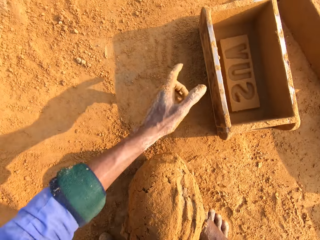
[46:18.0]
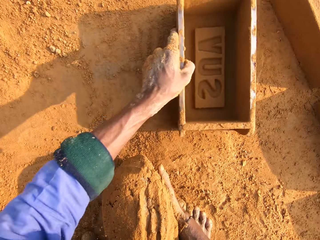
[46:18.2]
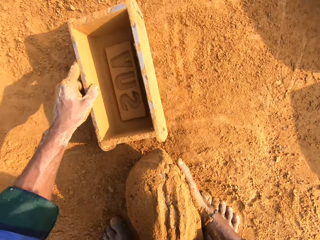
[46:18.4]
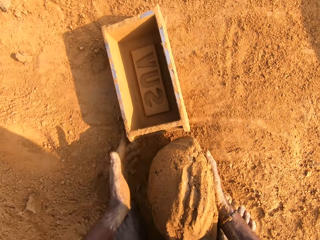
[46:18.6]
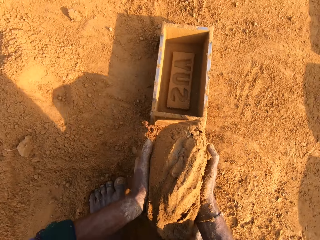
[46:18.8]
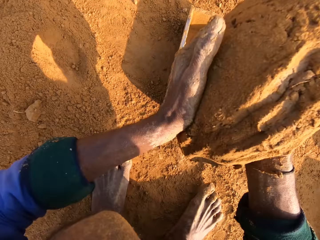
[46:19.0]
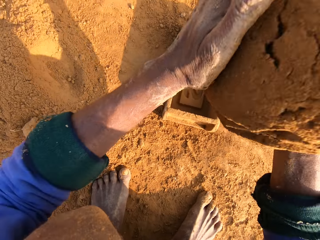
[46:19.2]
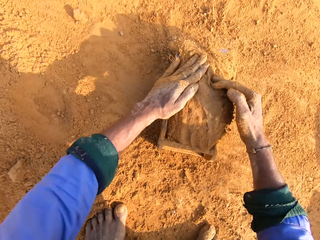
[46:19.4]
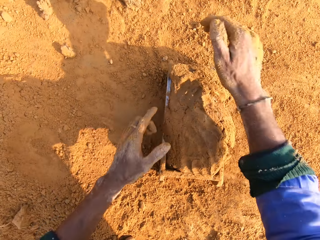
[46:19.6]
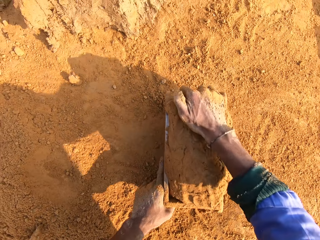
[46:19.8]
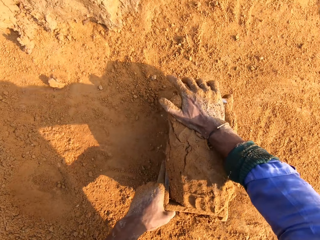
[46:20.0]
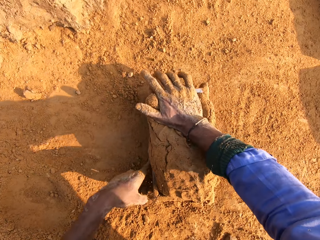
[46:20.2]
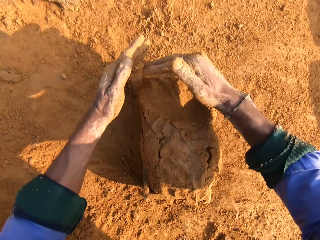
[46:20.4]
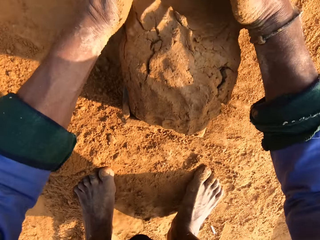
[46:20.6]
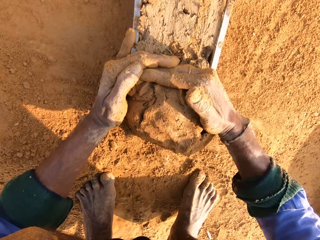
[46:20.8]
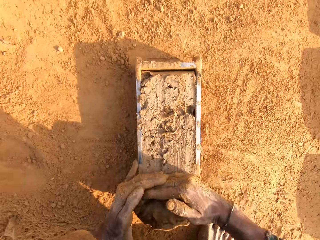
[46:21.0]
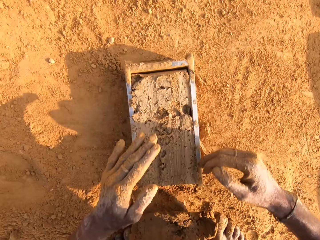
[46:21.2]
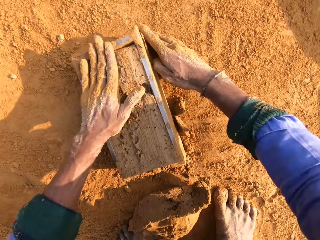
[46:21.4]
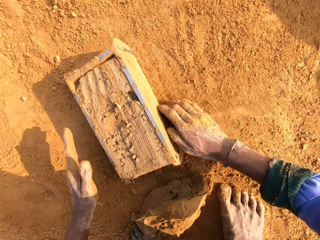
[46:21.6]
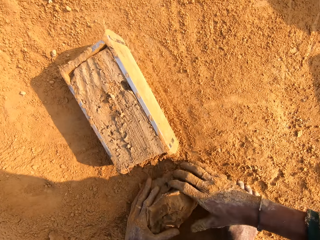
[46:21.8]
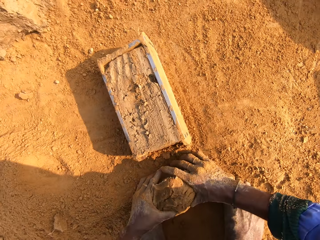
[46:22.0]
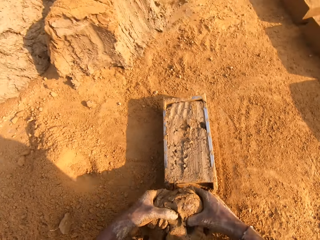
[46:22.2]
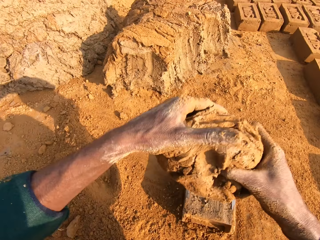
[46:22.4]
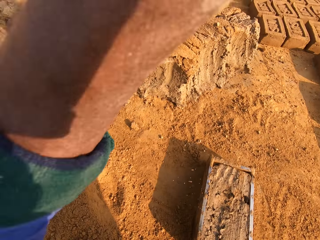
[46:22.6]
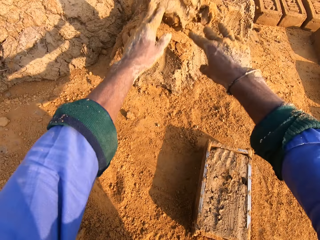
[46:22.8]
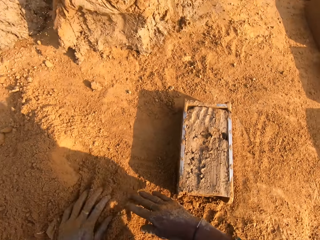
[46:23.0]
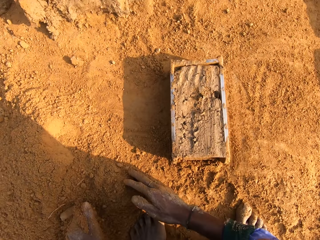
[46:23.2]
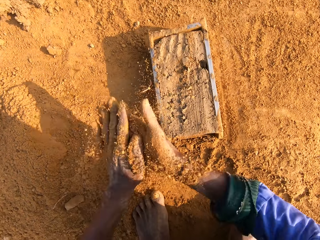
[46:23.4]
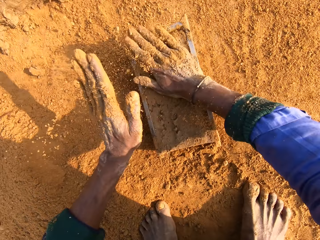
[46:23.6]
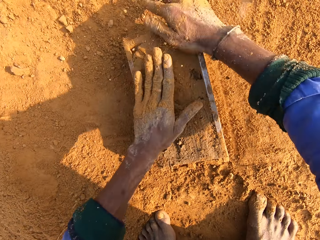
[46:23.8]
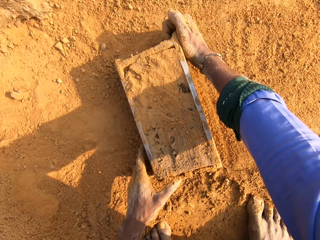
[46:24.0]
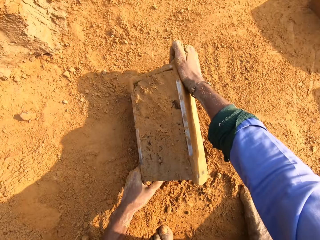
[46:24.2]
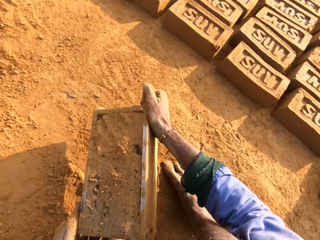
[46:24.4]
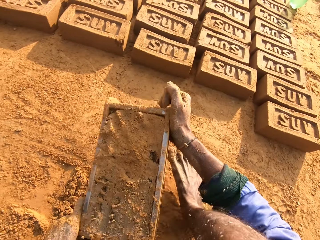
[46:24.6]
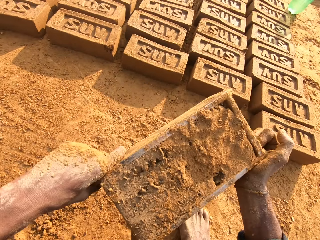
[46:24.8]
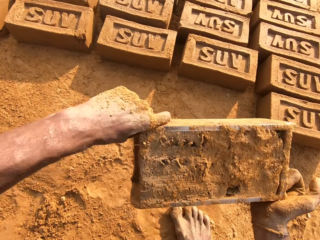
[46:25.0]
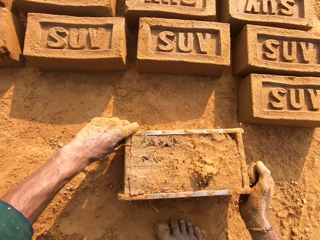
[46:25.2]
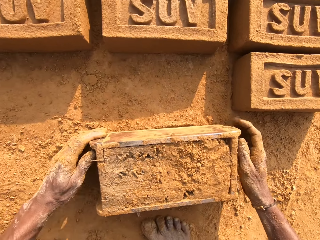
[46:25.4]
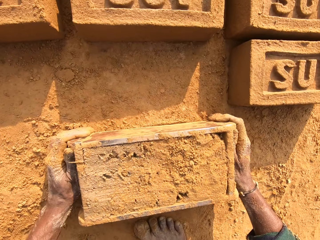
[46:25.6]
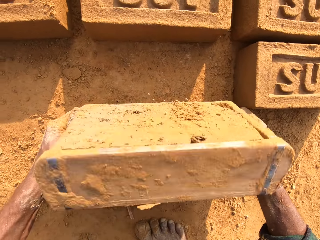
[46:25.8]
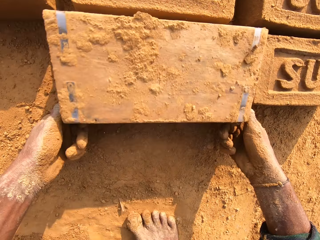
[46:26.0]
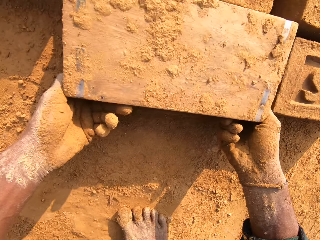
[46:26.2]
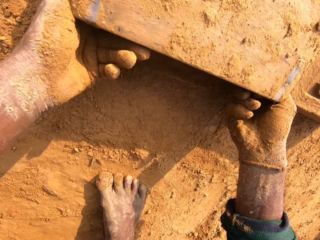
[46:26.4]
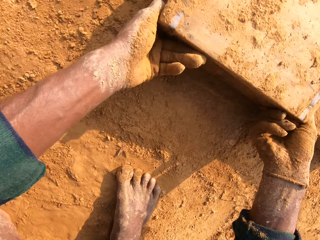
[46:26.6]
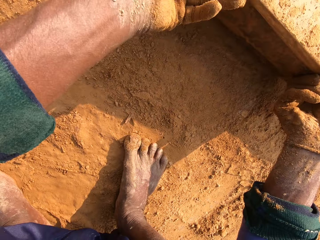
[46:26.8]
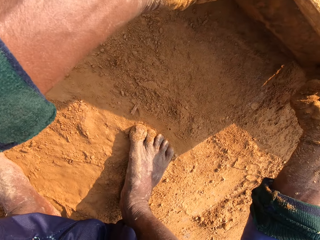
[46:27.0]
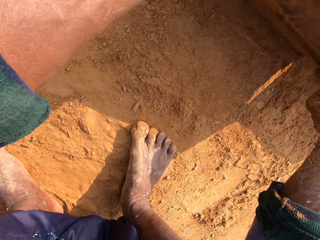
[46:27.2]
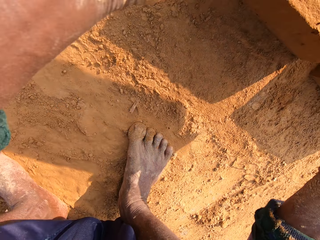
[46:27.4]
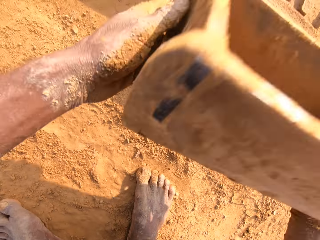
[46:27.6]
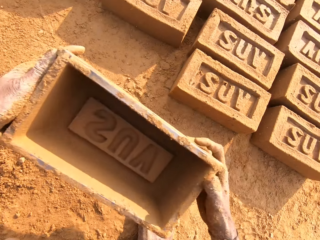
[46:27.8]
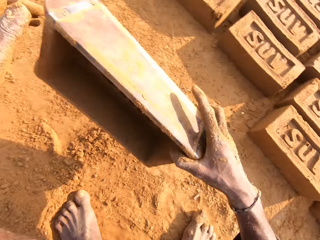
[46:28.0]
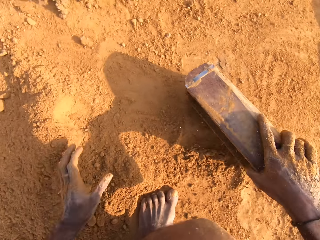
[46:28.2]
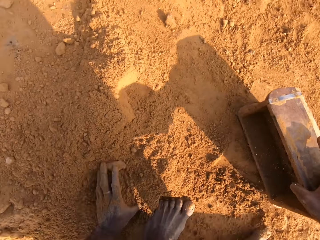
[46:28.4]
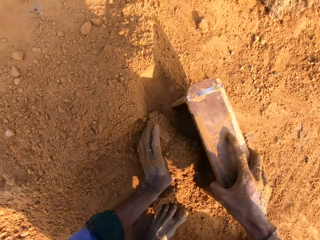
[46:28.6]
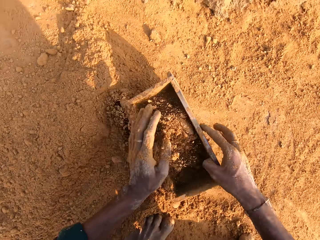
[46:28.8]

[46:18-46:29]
The camera wearer picks the brick mould. They place the mud in the brick molder and press the mud. They cut a piece of mud. They pick the mud. They throw the mud on the other mud. They pick the soil. They place the soil on the mud. They pick the brick molder. They put the brick molder on the ground. They place the brick on the ground. They remove the mud brick. They put the brick molder on the ground.

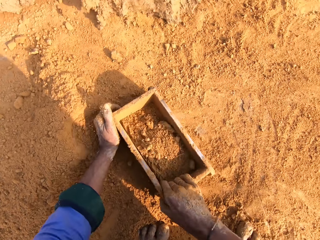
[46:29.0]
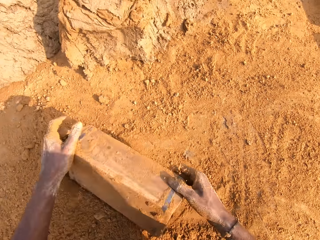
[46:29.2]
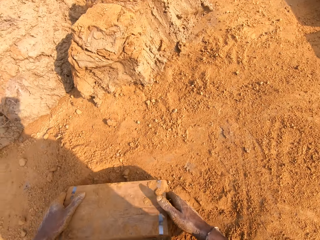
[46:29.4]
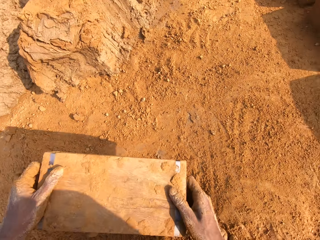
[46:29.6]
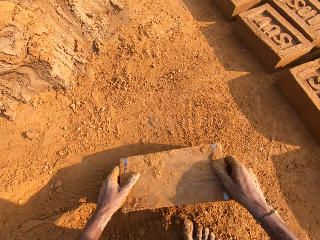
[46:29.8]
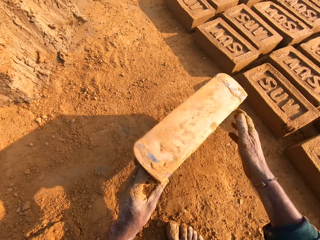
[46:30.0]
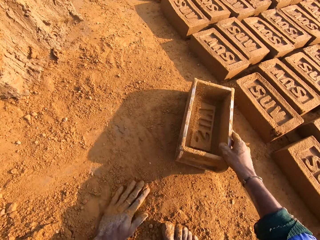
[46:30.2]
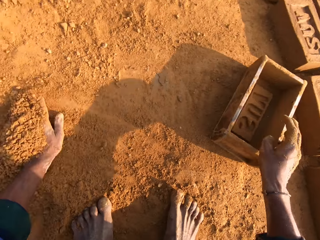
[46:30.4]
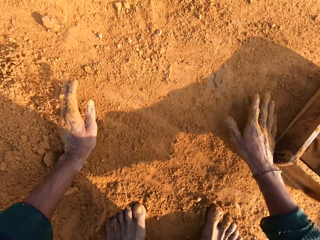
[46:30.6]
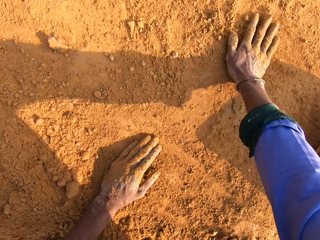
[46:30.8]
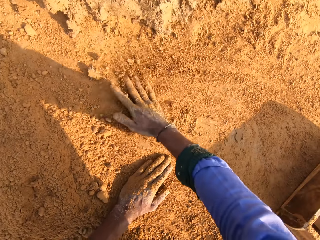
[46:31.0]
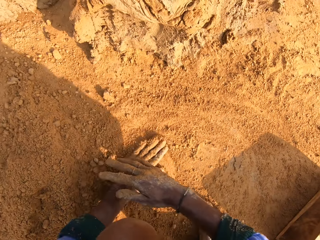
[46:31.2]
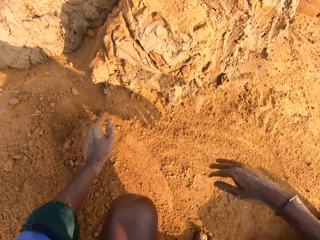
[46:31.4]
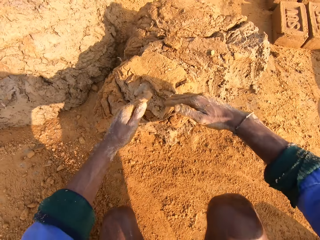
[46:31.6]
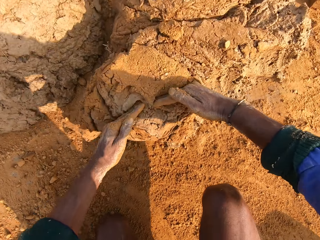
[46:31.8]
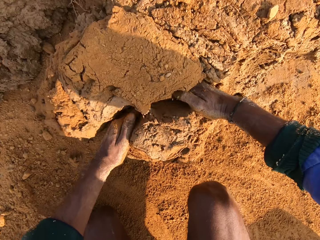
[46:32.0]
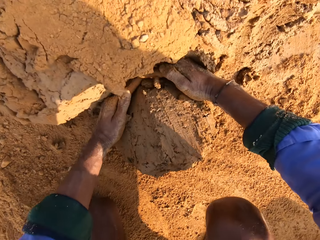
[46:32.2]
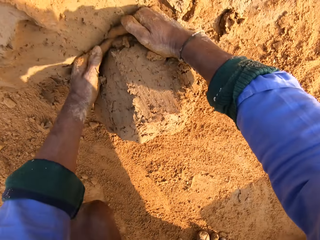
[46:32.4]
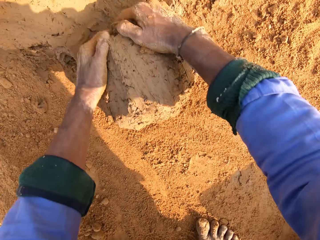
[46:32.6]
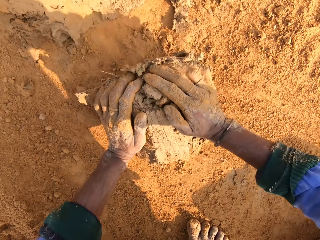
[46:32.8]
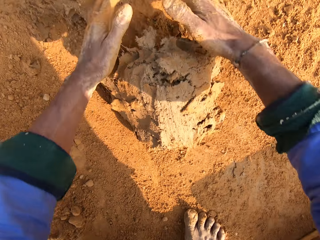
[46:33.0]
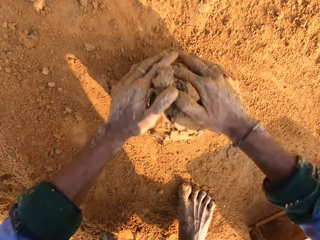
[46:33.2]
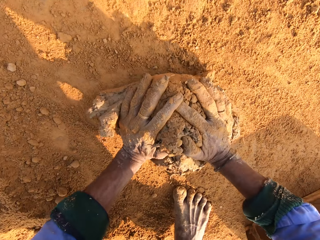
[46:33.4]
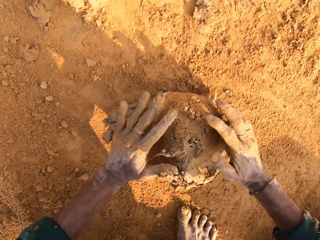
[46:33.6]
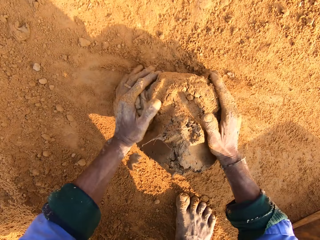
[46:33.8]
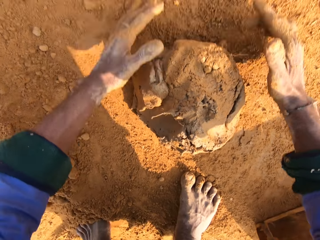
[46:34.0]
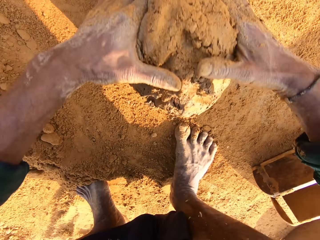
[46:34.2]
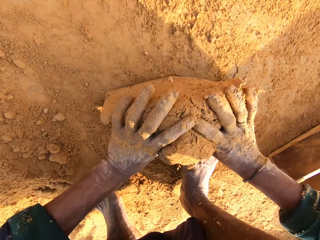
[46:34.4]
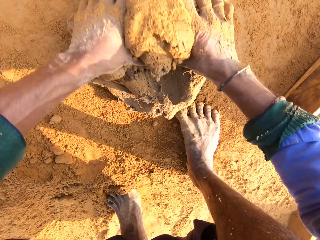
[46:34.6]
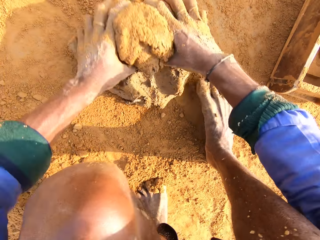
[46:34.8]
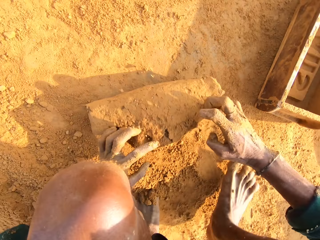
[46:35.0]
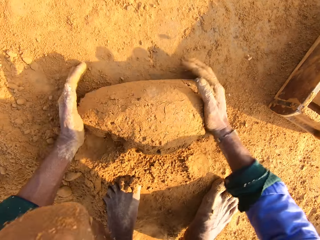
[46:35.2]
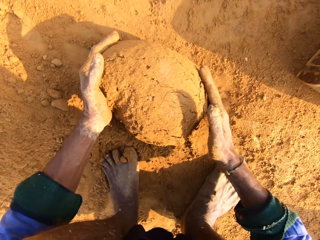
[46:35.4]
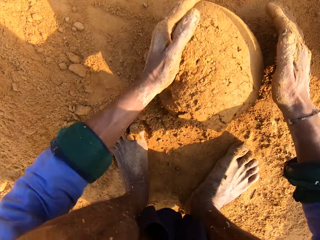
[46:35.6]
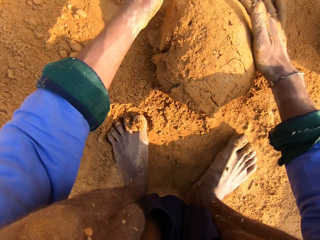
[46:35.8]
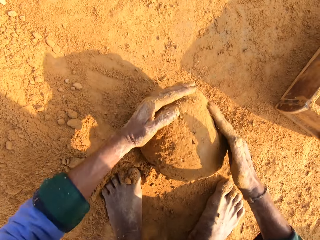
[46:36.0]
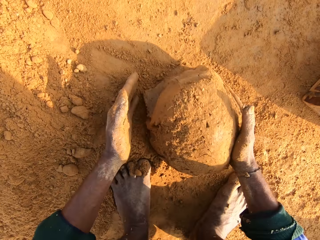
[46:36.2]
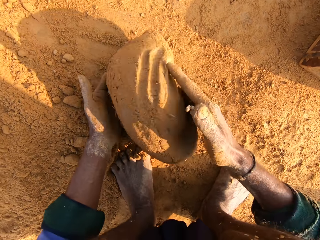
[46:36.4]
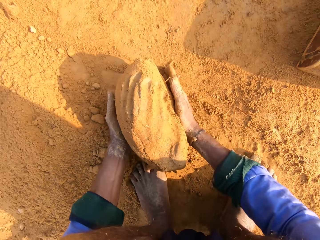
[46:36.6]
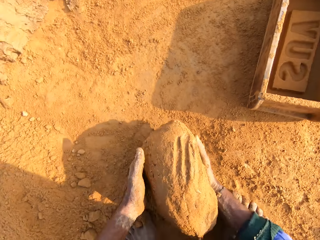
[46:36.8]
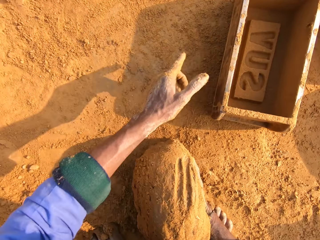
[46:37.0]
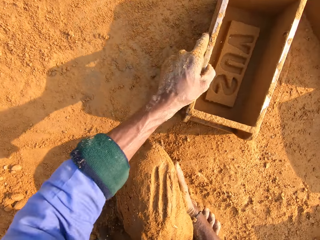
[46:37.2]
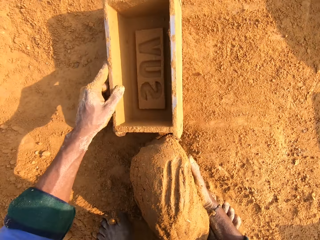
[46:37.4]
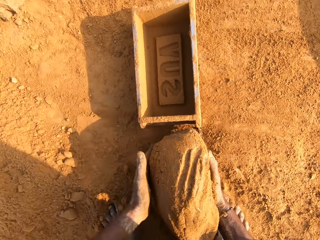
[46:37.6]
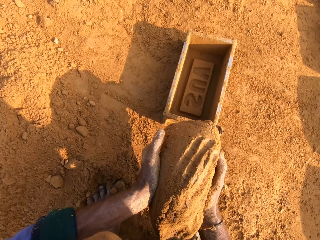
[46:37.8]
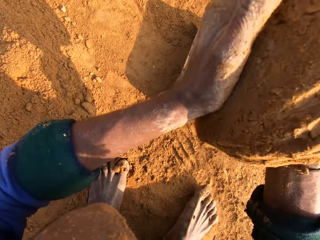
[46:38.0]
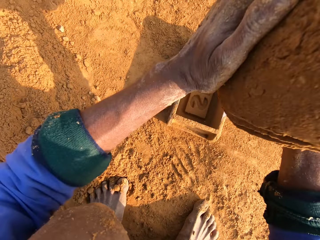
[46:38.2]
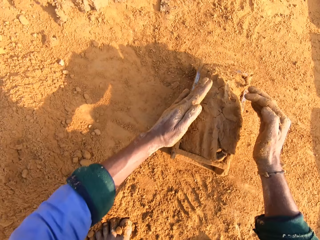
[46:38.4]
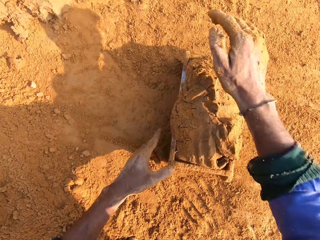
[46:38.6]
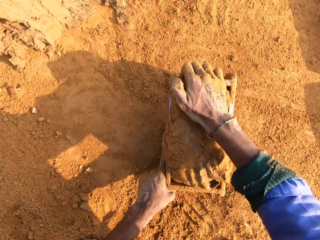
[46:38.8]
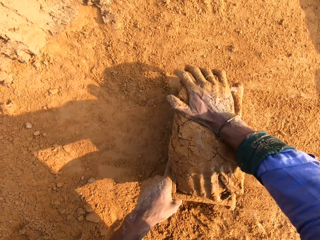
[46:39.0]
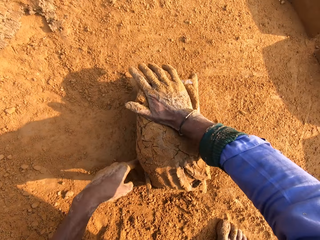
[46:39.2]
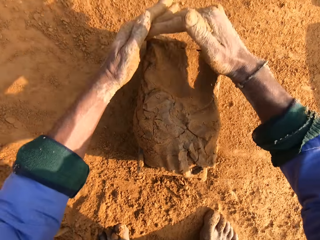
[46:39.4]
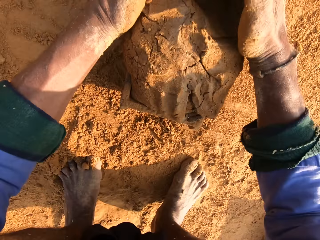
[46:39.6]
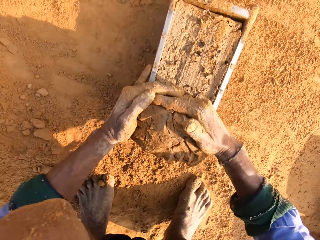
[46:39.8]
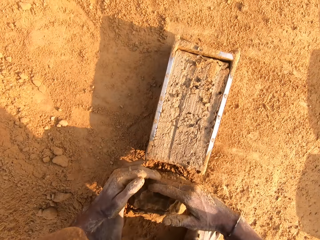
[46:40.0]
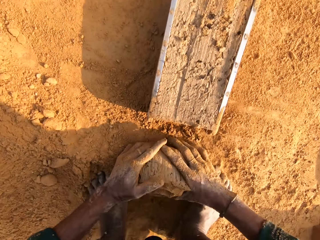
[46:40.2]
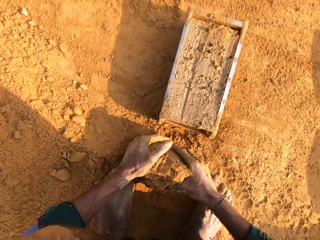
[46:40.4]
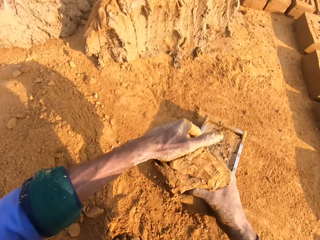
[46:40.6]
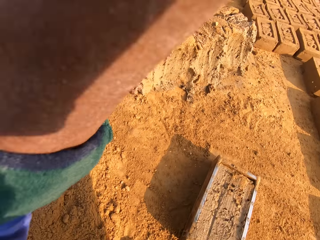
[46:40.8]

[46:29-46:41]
The camera wearer collects the soil. They put the soil in the brick molder. They pour the soil in the brick molder down. They throw the brick mould on the ground. They place the brick molder aside. They touch the soil. They cut a piece of mud. They roll the mud. They mold the mud. They pick the mud. They pick the brick mould. They pull the brick molder. They place the mud in the brick molder and press the mud. They cut a piece of mud in the brick molder.
